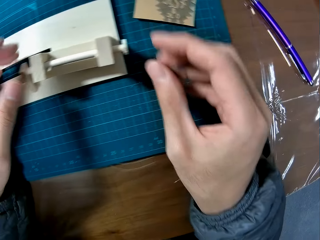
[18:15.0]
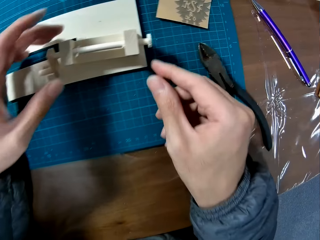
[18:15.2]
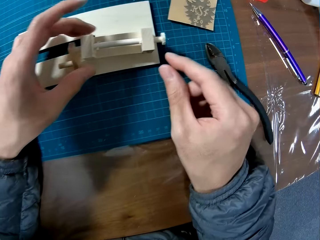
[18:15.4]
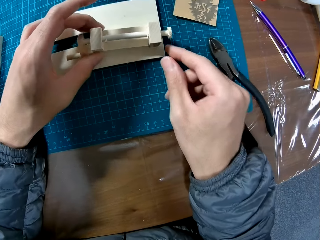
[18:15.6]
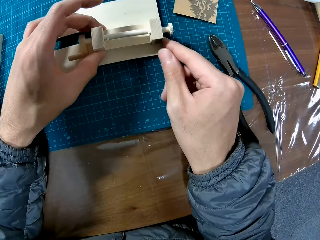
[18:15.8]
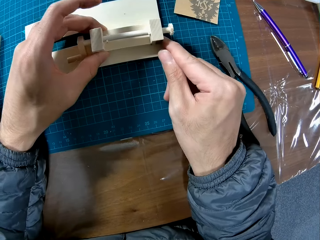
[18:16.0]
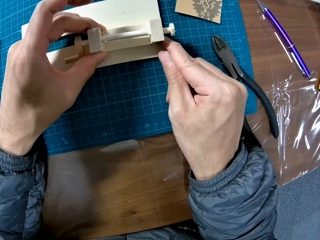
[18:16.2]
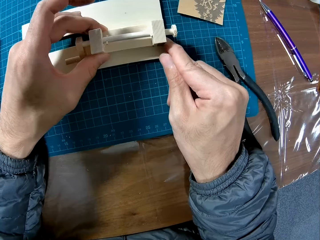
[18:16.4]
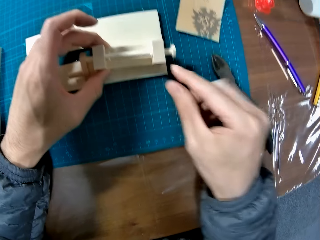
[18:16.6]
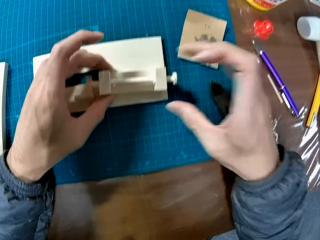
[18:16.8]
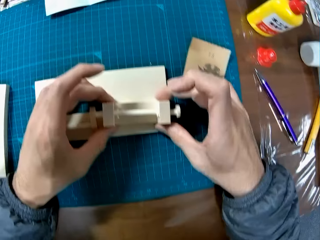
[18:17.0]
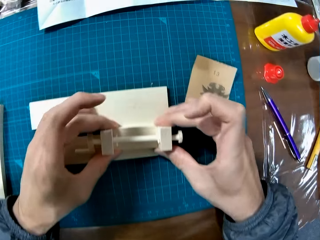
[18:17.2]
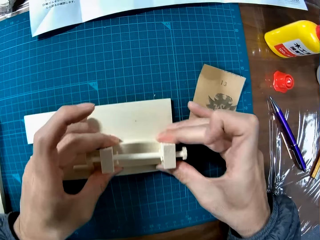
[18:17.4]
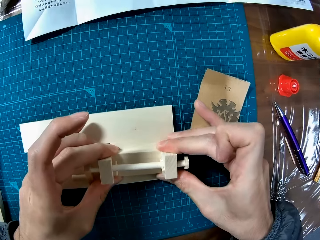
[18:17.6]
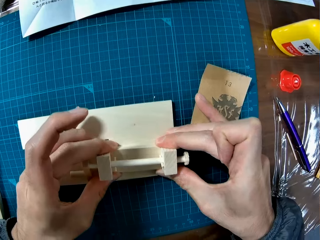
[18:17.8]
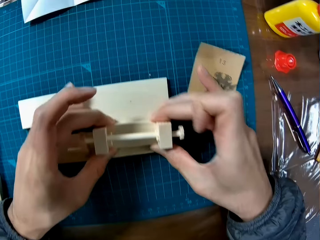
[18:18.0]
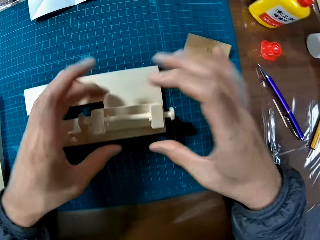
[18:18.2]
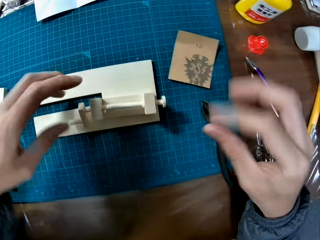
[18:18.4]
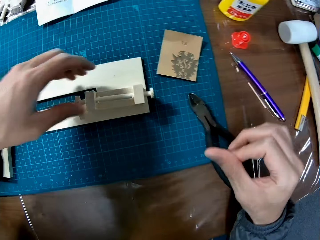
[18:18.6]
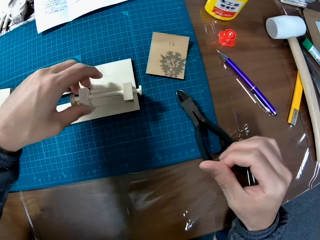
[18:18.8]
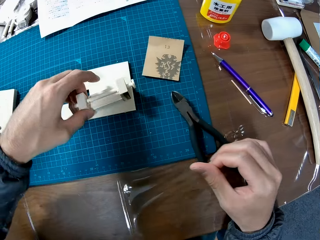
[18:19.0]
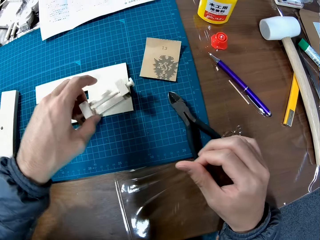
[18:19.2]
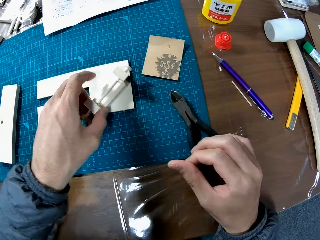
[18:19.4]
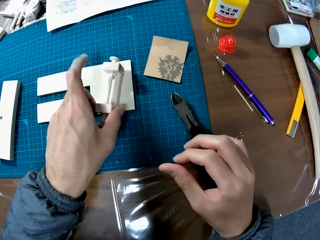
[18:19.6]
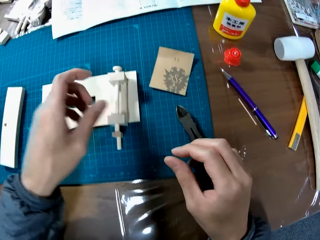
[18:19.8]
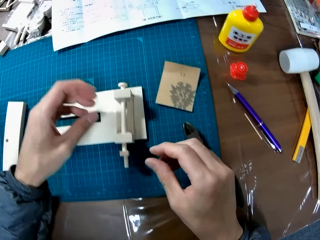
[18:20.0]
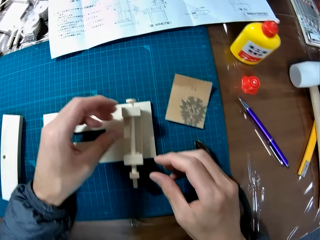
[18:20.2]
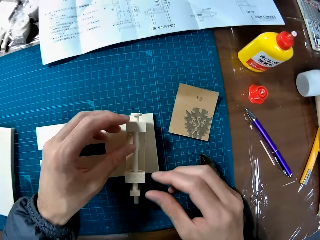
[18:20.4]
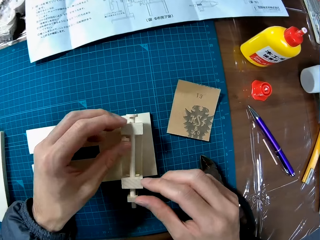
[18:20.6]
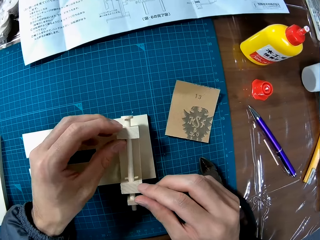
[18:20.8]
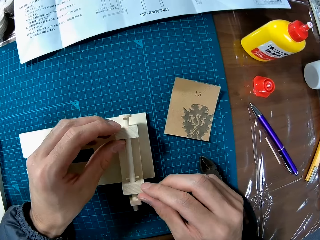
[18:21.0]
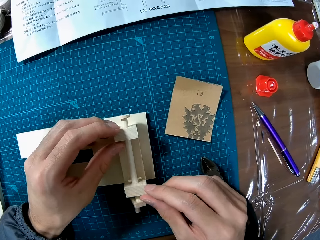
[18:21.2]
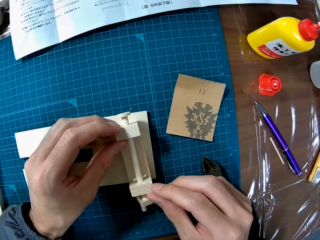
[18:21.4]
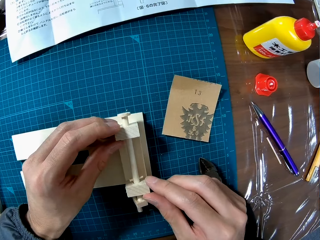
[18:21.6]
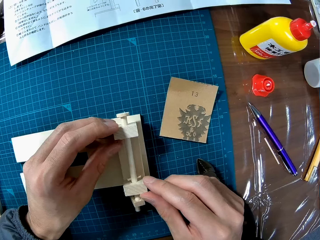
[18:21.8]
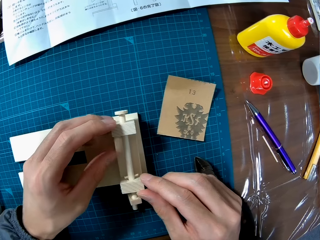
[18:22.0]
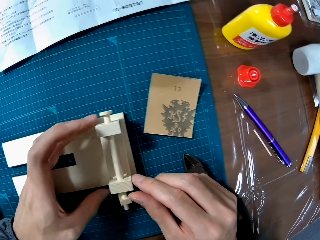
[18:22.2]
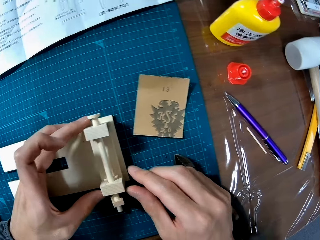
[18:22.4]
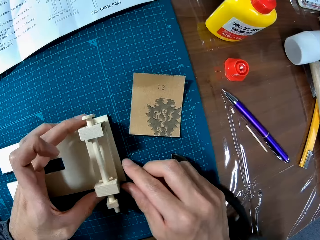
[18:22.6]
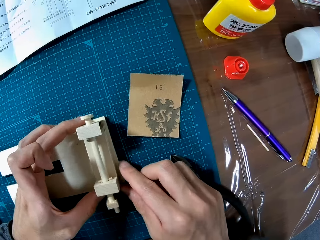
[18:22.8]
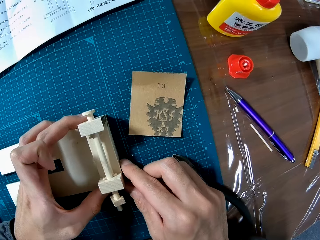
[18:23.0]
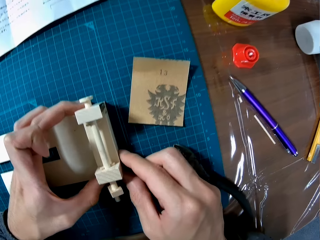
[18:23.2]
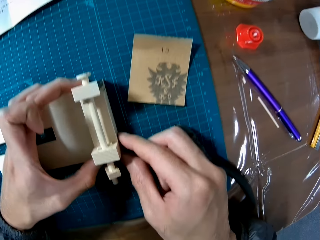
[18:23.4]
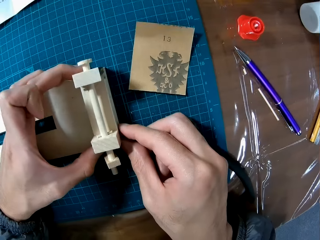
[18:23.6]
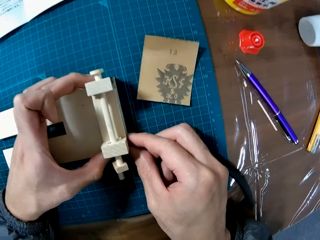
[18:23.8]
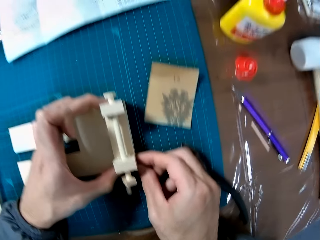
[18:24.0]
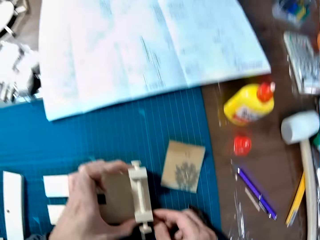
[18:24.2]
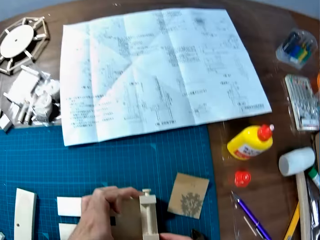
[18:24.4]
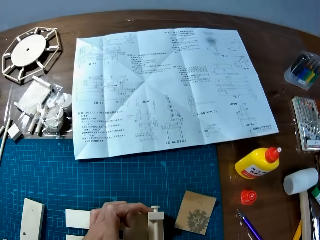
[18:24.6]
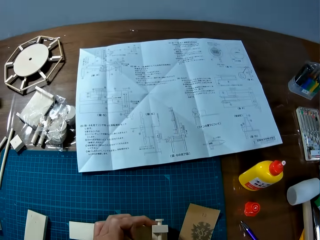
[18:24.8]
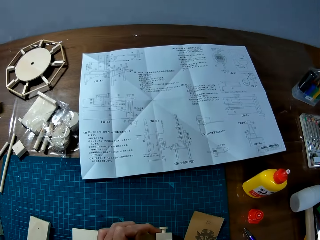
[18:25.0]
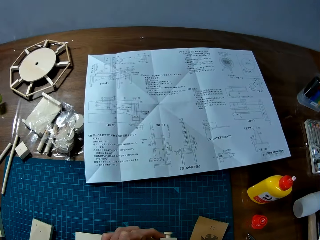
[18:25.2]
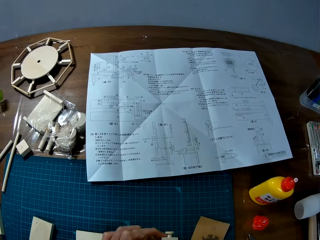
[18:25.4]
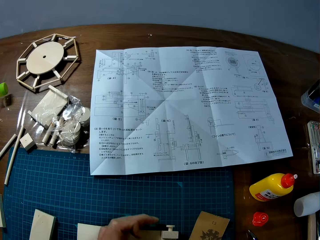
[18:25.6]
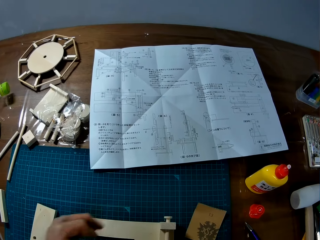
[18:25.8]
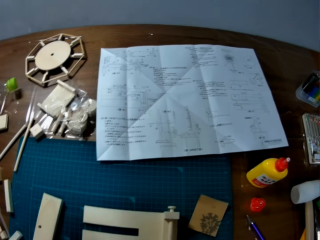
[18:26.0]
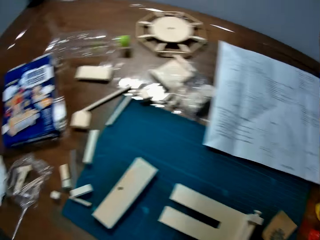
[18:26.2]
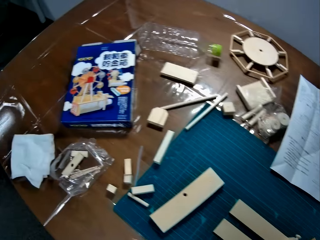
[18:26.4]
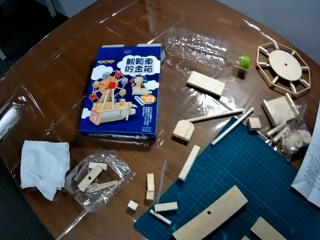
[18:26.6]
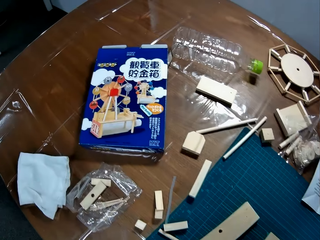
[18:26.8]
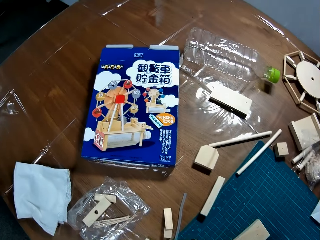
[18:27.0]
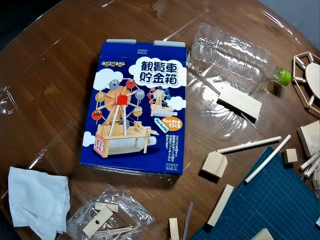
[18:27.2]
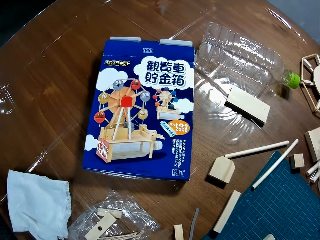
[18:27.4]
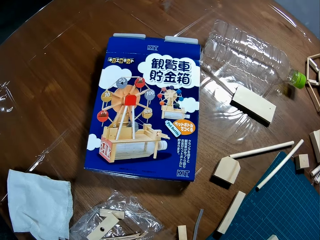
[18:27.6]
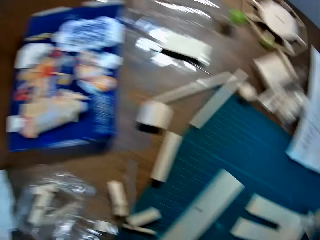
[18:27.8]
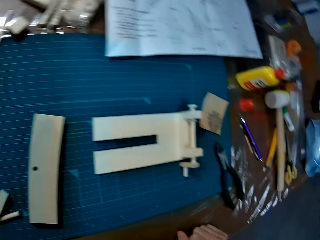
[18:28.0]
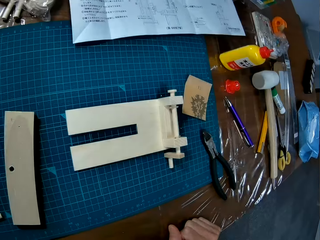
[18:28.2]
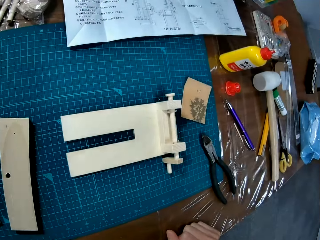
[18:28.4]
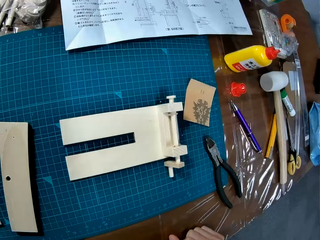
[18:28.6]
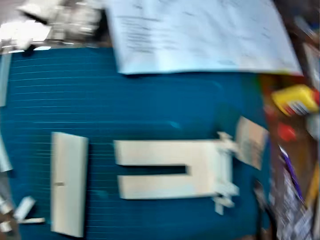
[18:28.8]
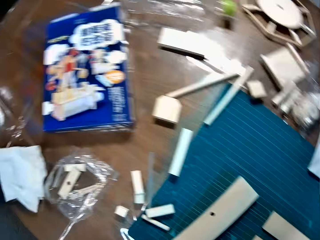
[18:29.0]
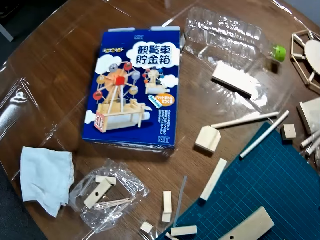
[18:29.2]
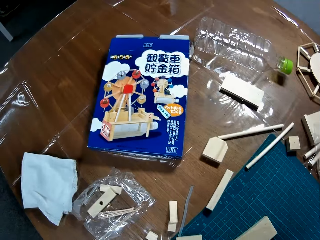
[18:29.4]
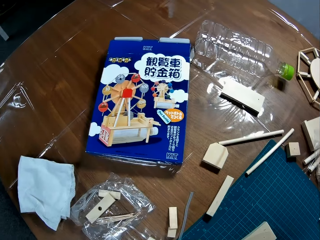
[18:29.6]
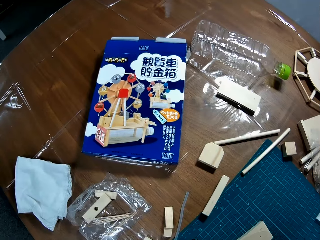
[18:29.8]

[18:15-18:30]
The camera wearer removes his hand from the paperboard. He touches a piece of paperboard. He removes his hand from the paperboard. He touches the piece of paperboard. He removes his hand from the paperboard.

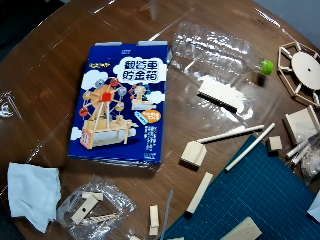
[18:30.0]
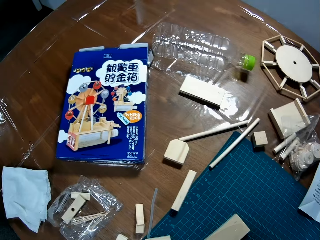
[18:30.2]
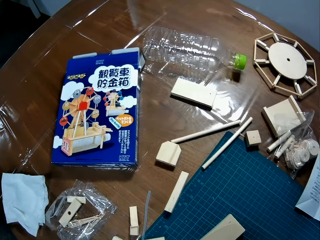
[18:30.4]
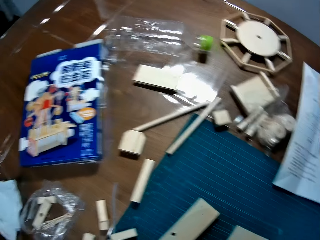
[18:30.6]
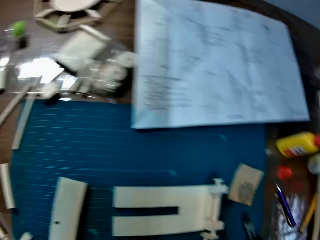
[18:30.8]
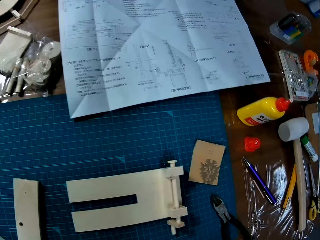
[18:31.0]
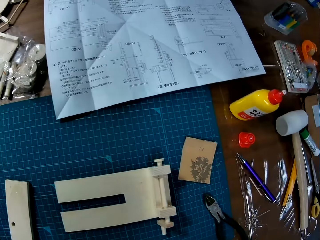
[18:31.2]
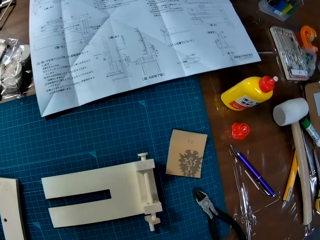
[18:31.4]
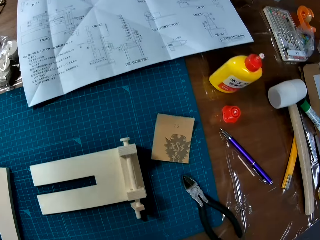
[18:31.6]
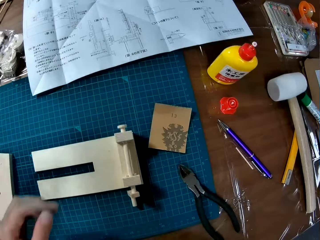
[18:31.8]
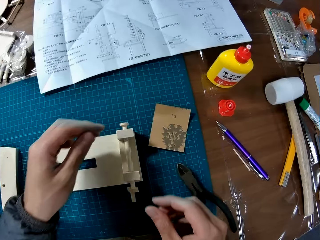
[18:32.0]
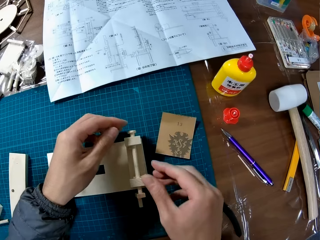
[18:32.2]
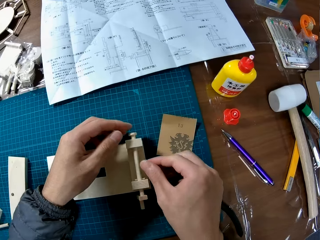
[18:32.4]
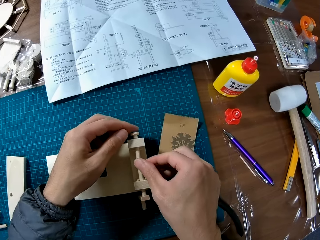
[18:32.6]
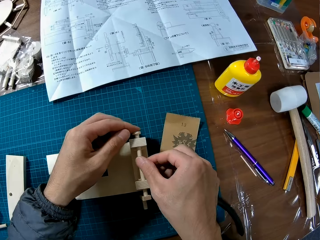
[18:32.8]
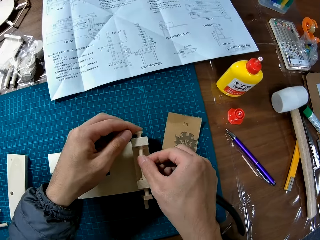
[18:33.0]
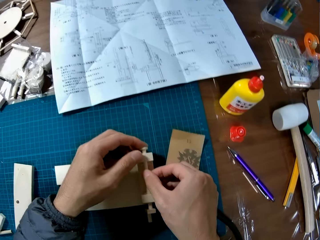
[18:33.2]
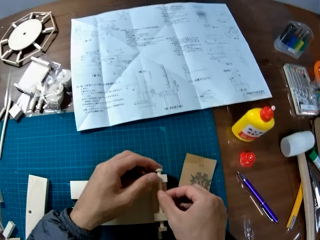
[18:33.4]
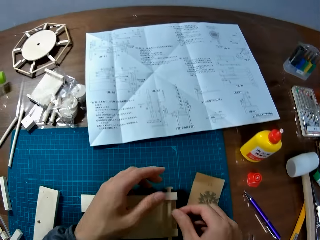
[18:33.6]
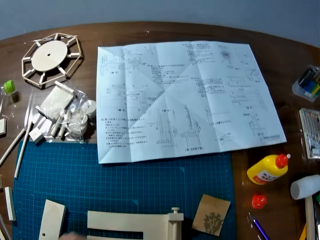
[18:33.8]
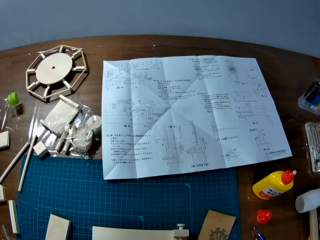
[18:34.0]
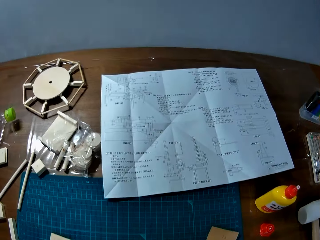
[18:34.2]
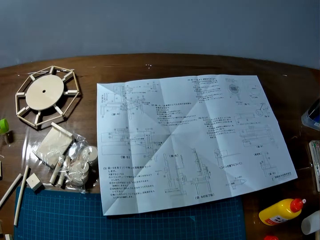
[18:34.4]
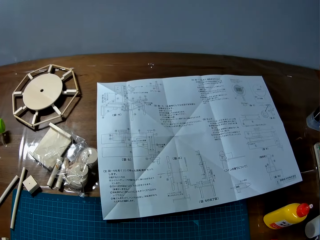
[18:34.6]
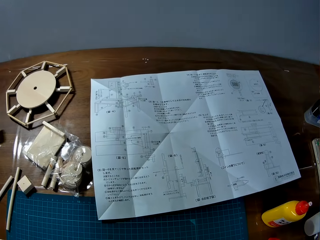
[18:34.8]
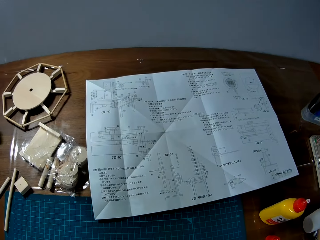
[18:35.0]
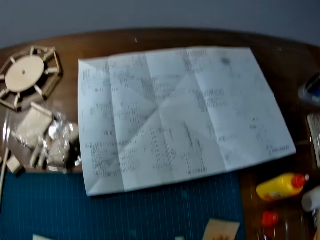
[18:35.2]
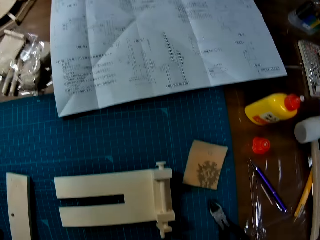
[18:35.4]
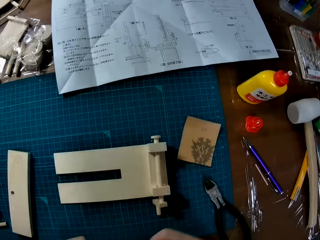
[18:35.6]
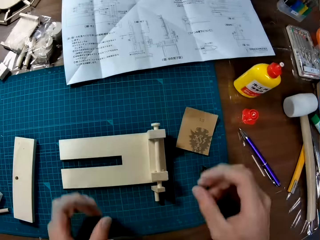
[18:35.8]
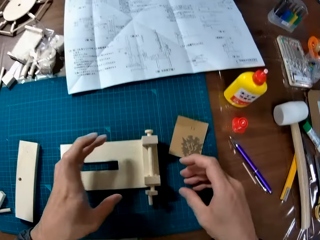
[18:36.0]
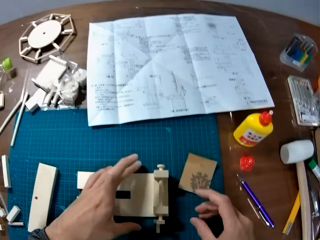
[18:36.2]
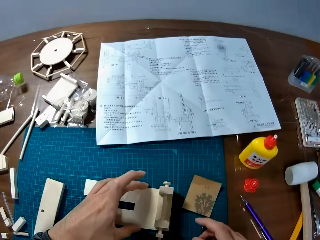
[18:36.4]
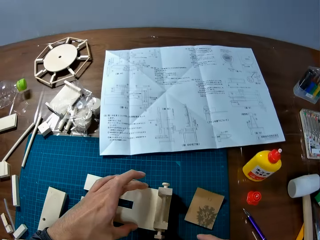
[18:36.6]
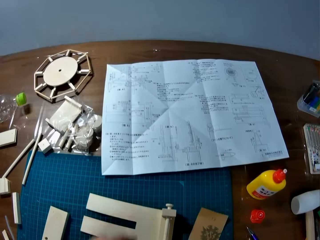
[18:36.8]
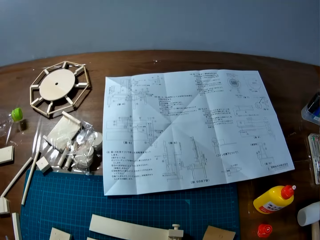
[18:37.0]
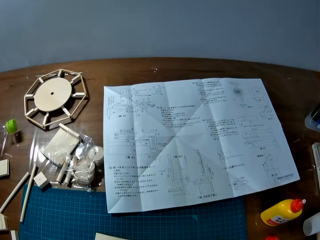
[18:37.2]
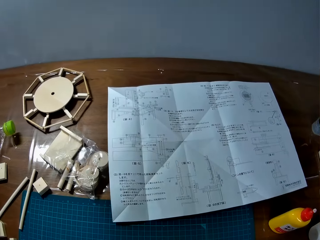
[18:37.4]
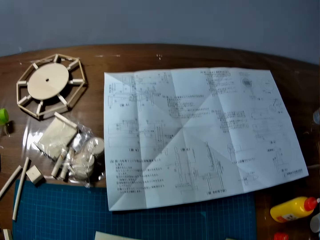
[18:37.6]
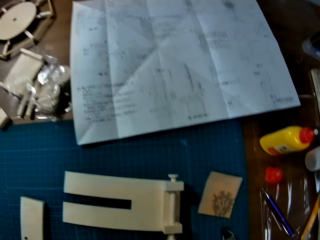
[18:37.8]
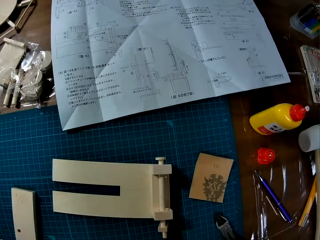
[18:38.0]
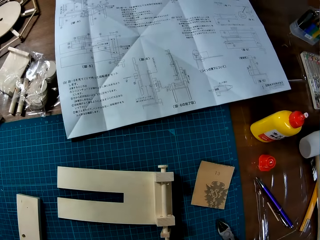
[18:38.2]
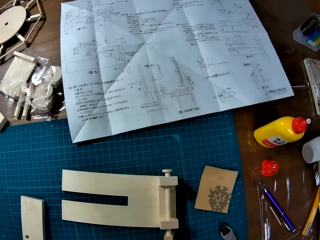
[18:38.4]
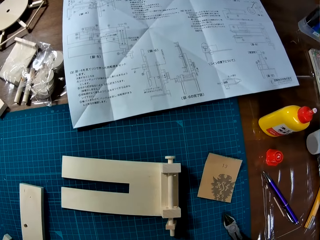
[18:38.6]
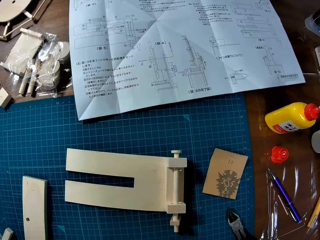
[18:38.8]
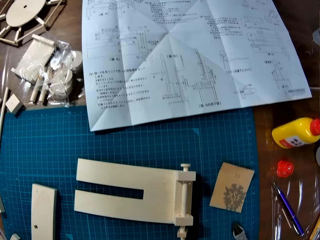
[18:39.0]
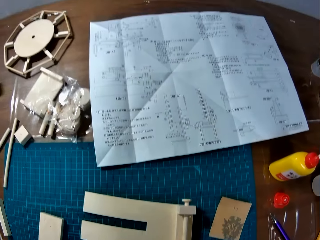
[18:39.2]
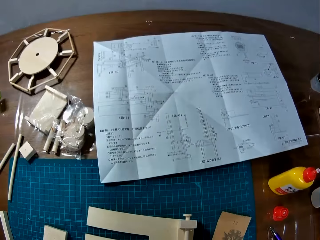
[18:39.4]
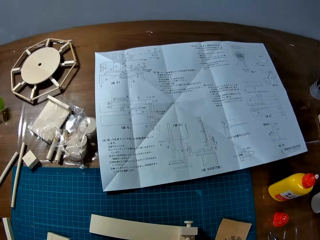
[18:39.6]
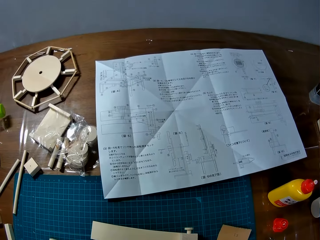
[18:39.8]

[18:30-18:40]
The camera wearer touches a piece of paperboard. He removes his hand from the paperboard. He moves the piece of paperboard.
